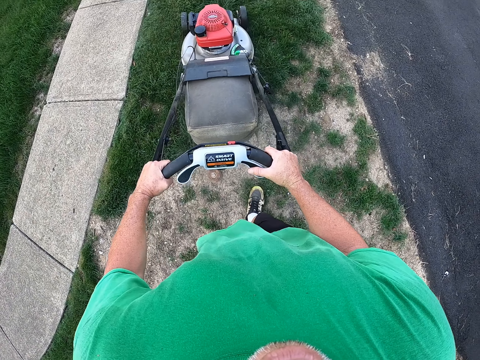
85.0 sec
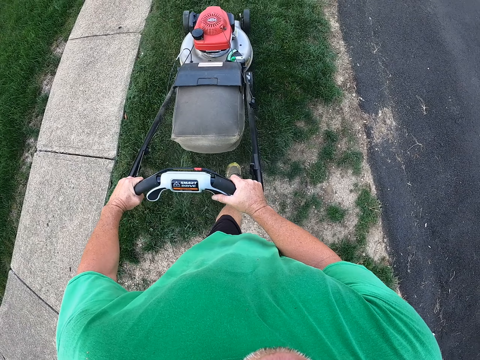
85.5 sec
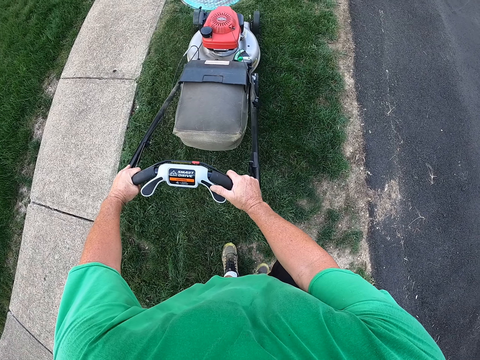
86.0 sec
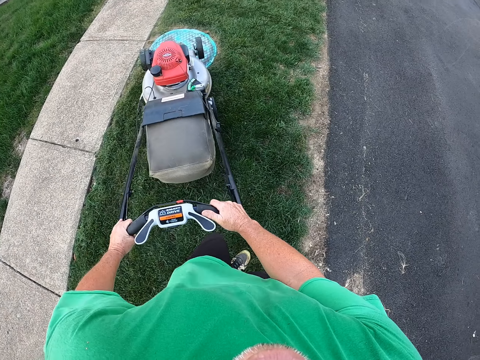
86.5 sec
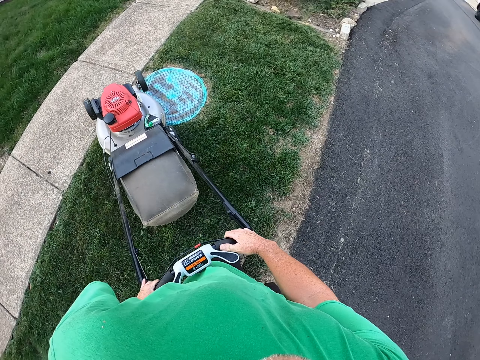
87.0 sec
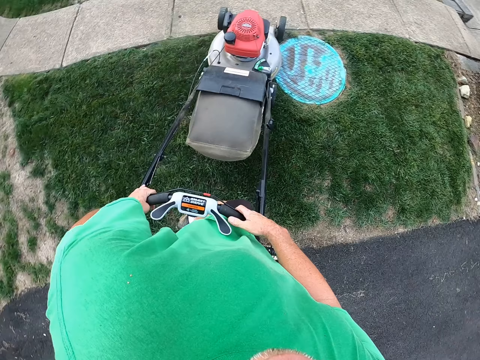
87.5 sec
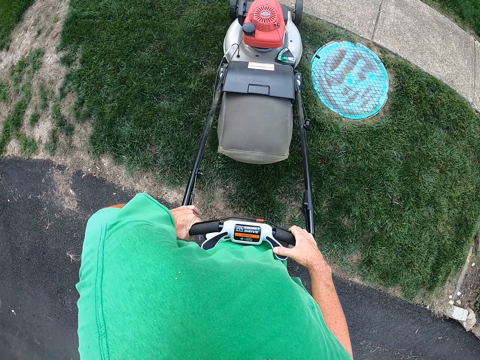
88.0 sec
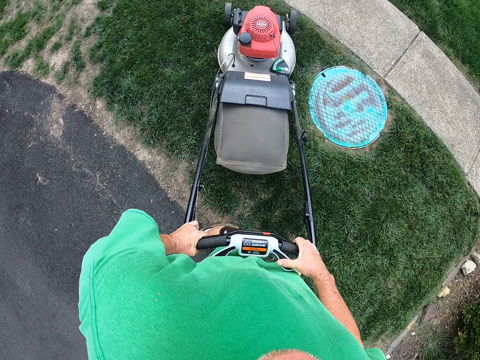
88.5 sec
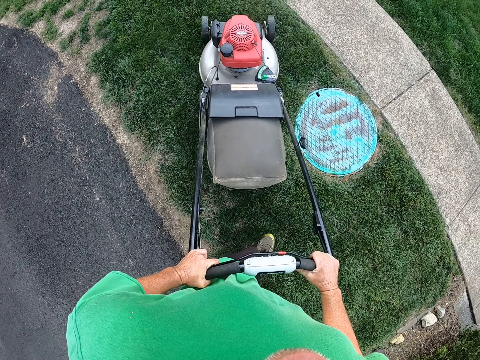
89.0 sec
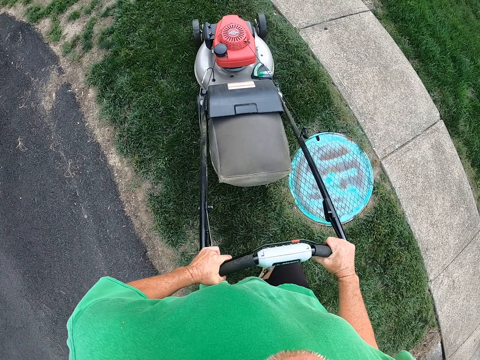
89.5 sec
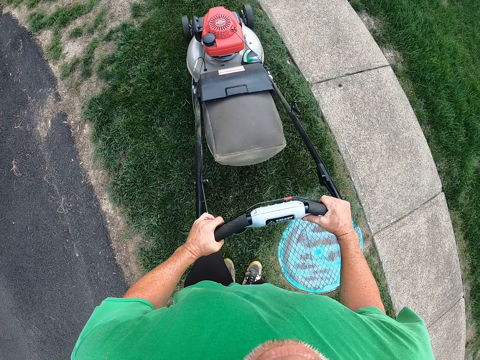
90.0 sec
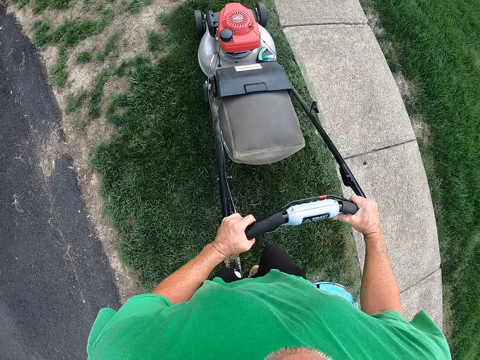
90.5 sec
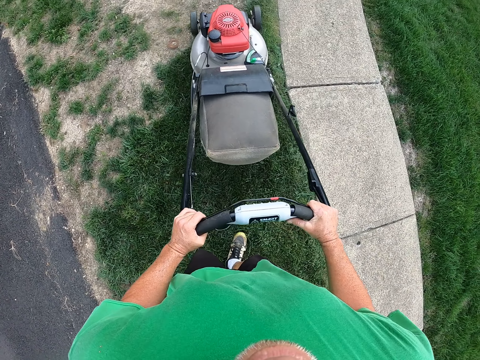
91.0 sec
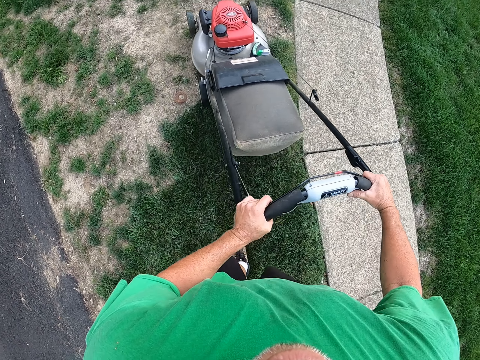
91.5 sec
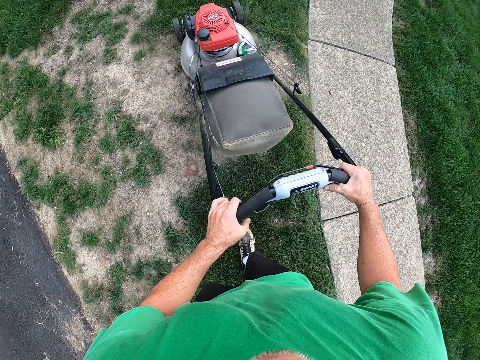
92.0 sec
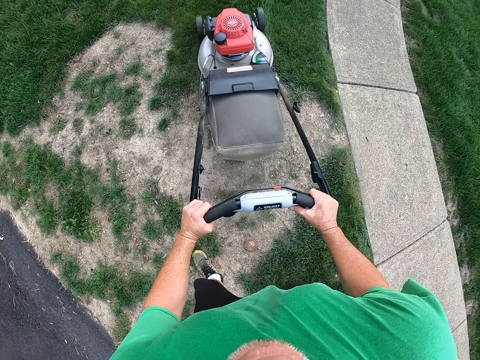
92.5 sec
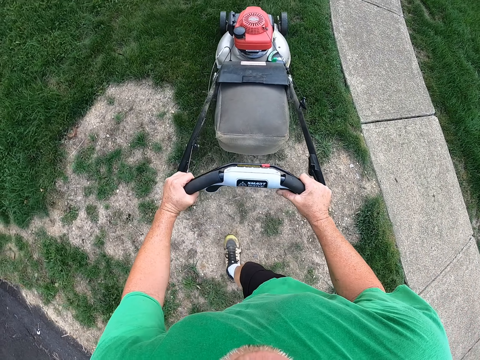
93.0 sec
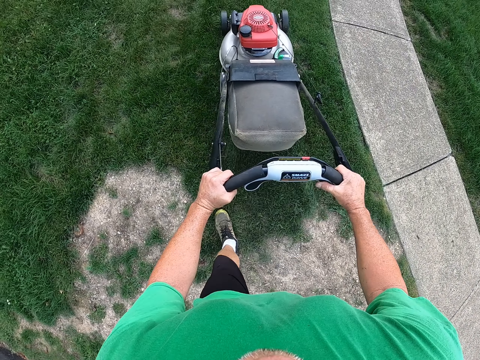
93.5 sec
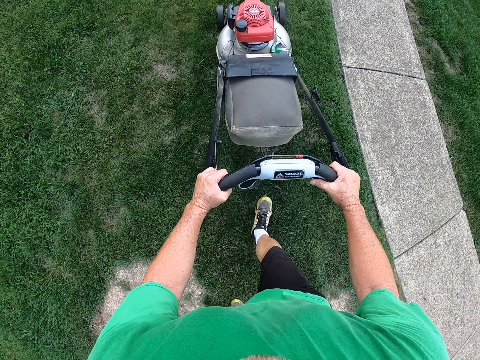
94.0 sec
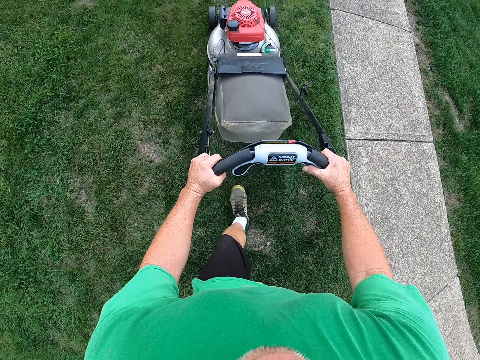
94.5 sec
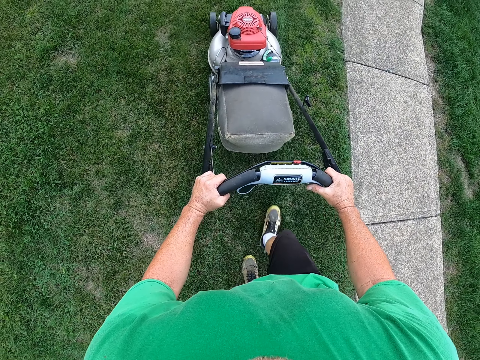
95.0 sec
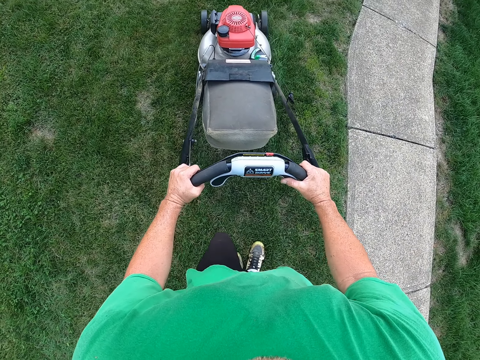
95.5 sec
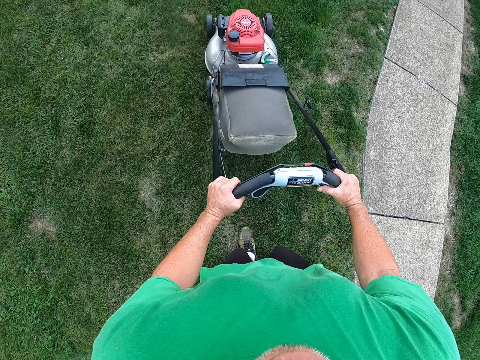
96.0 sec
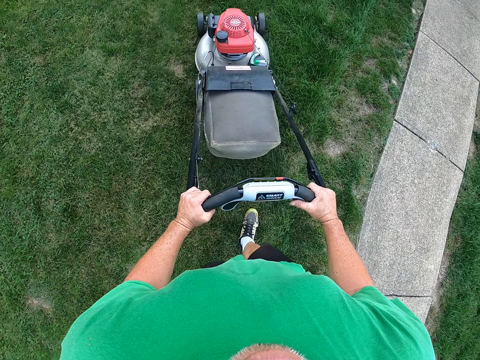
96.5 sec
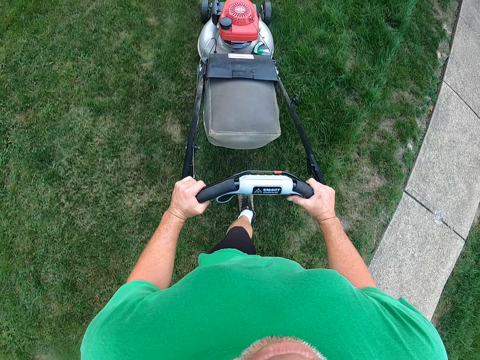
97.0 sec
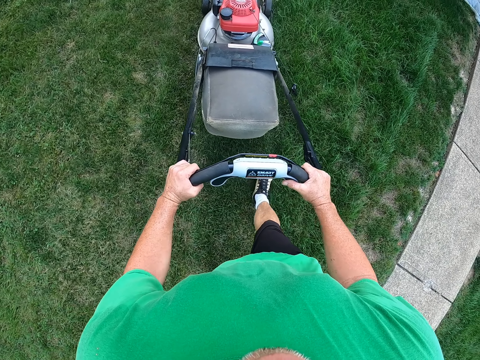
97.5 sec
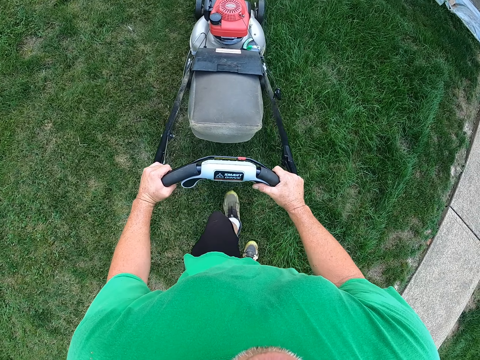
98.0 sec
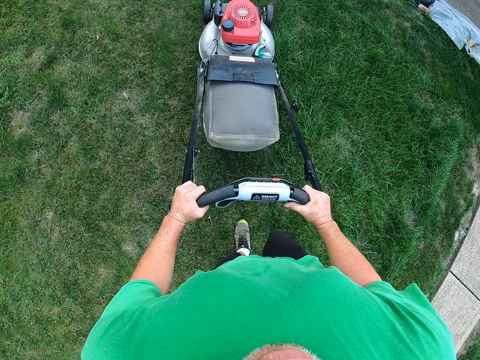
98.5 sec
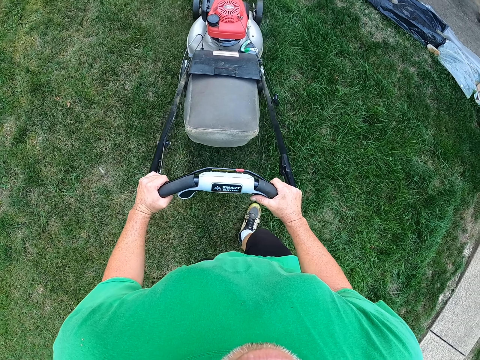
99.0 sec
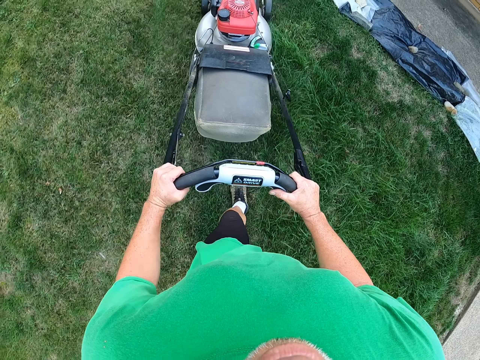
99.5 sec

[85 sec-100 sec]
The camera wearer turns the mower left. They pull the mower and trim with the mower.

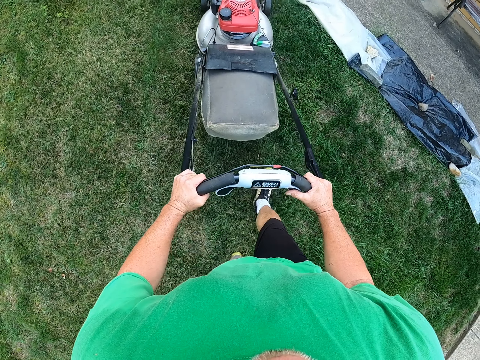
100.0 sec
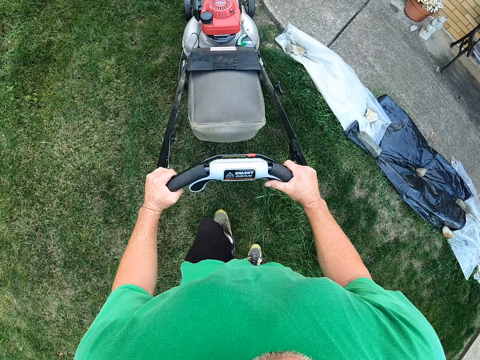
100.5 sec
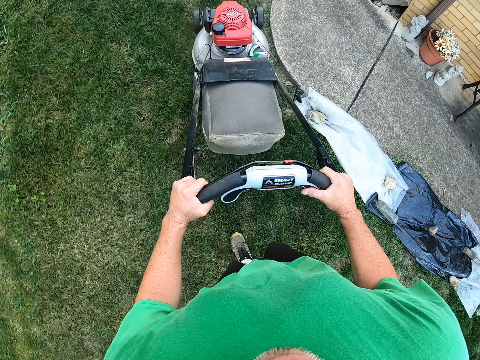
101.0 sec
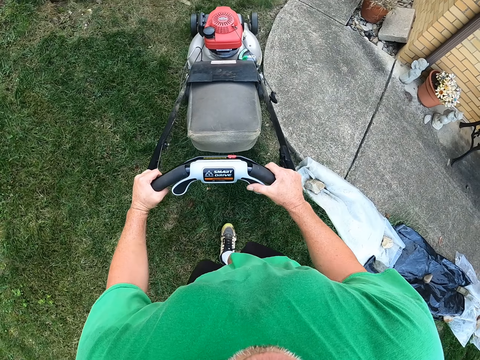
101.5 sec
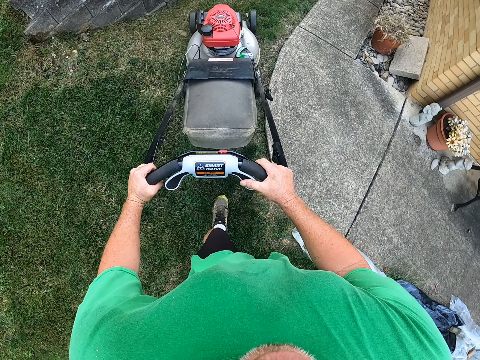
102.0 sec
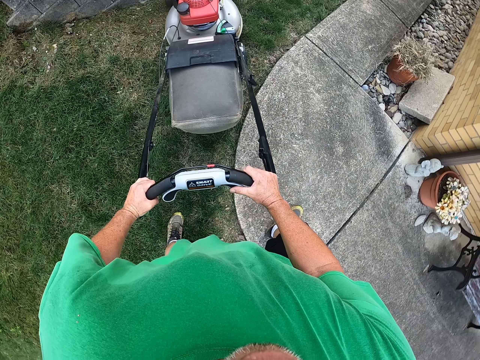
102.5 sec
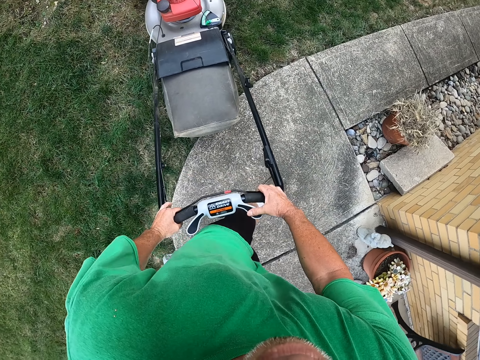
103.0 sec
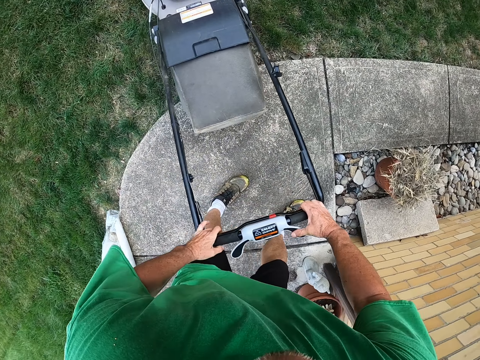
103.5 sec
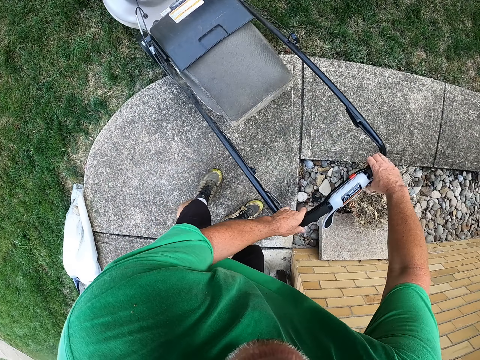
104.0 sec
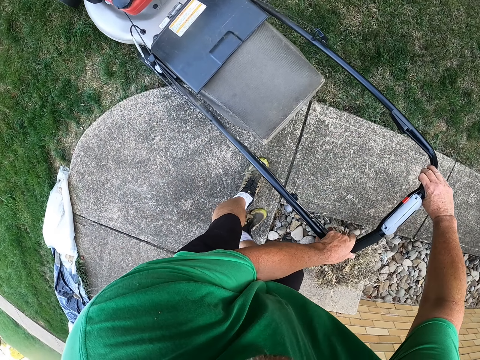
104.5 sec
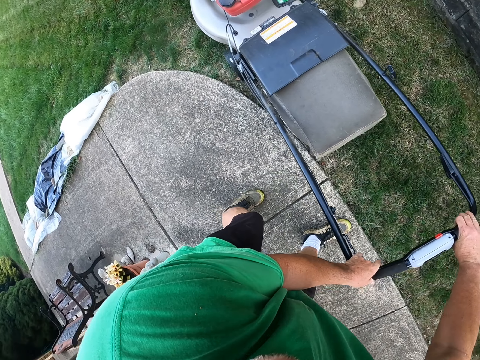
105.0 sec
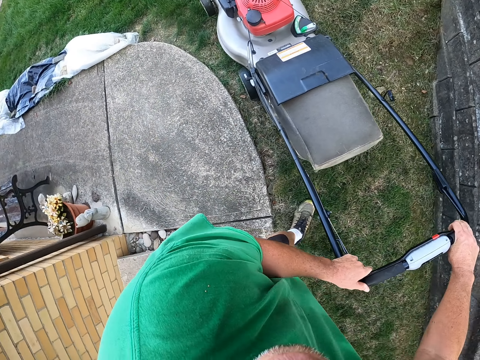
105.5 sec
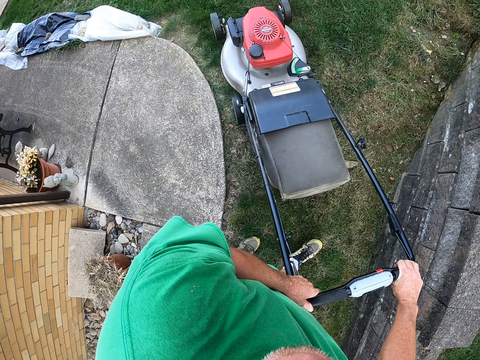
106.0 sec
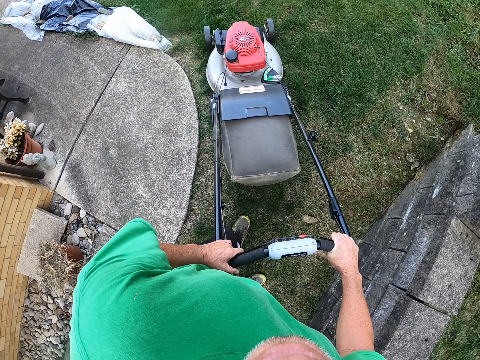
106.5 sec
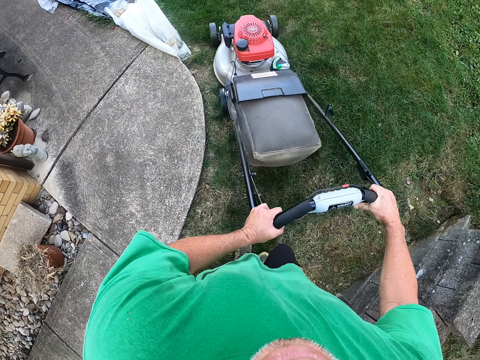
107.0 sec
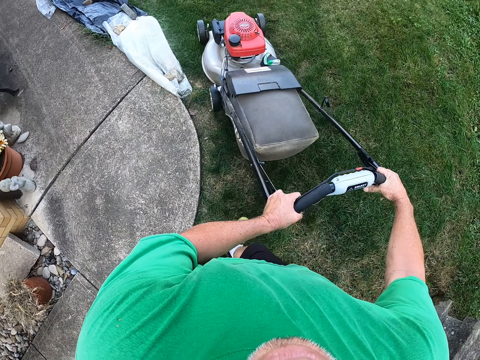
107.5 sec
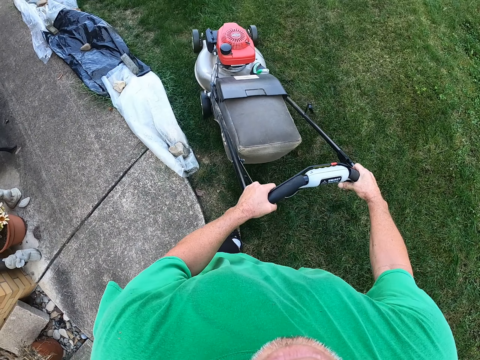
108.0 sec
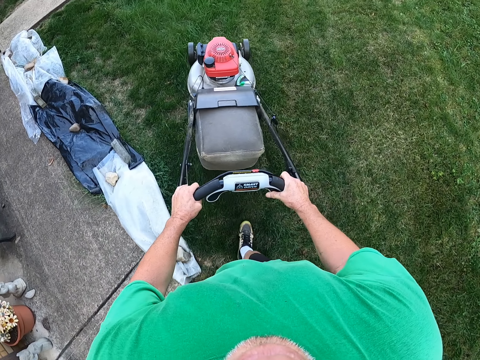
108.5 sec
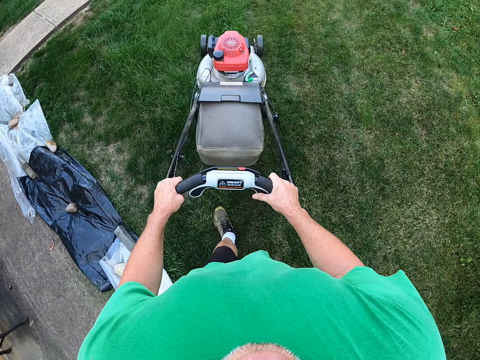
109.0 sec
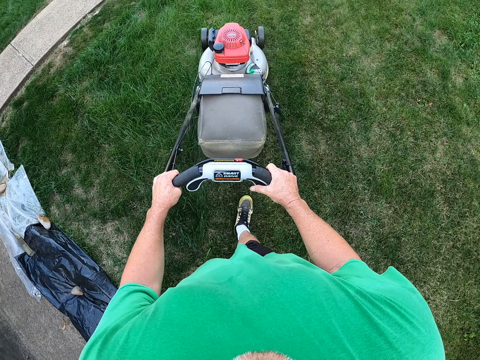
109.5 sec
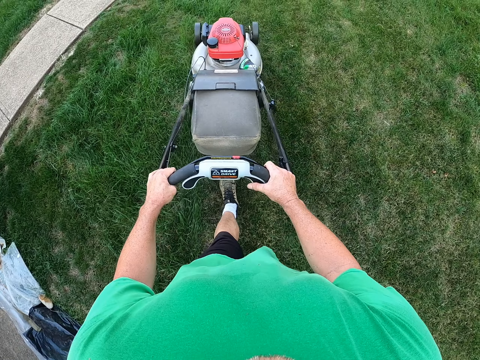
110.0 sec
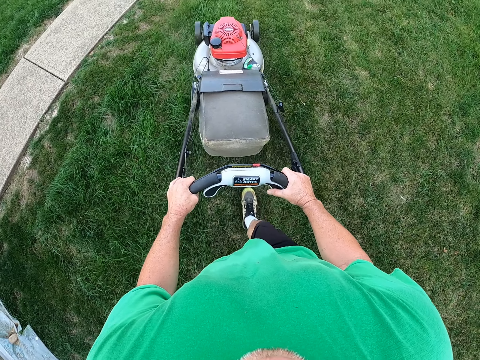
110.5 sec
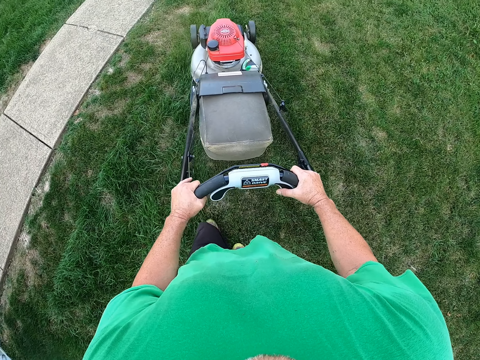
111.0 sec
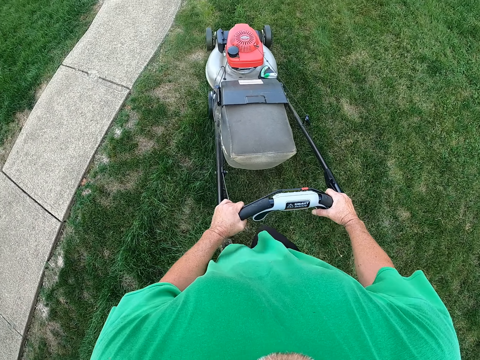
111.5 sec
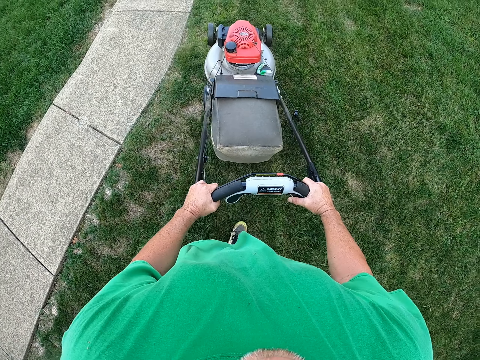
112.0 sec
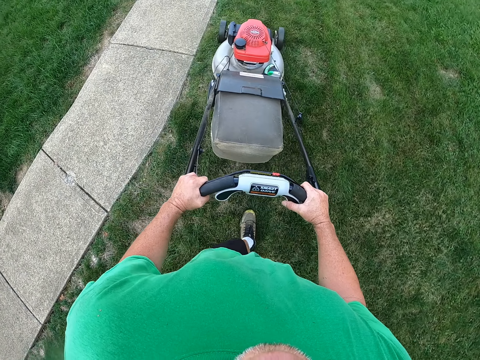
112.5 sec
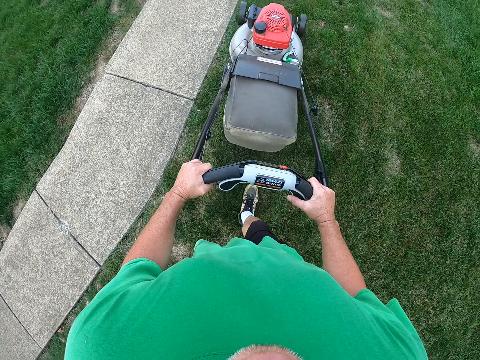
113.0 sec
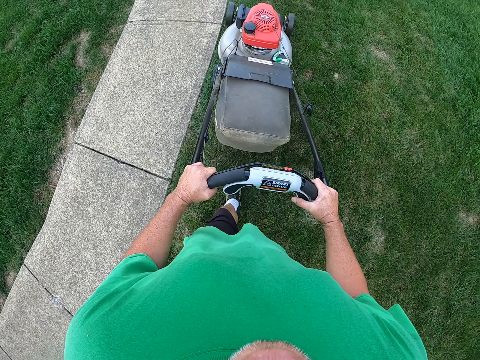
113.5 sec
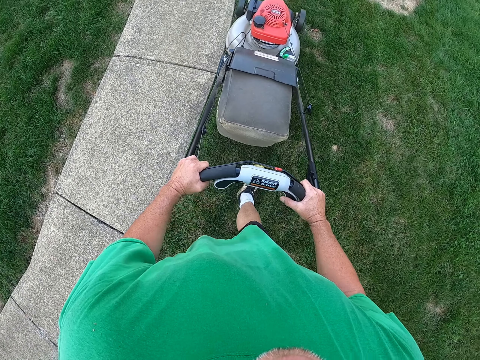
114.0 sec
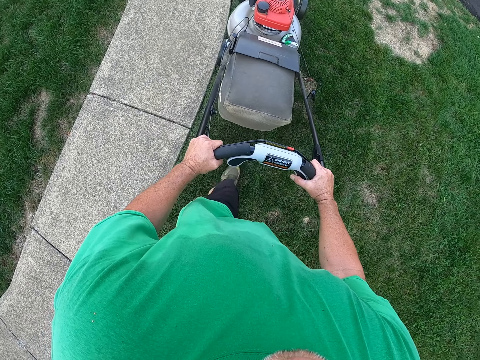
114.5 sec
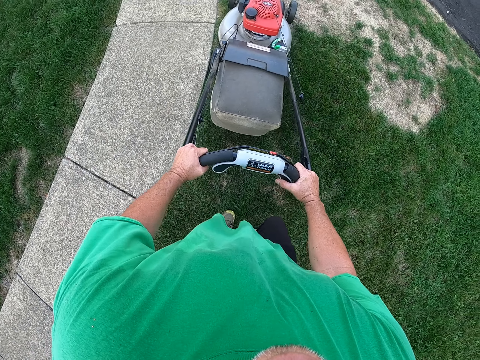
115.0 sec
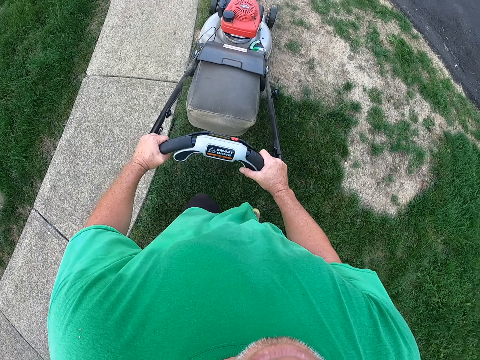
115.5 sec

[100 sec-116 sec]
The camera wearer turns the mower left.
